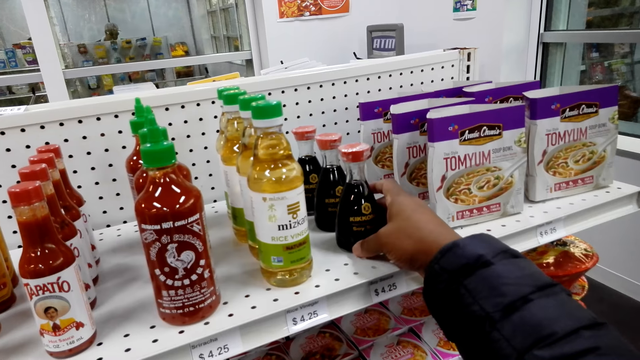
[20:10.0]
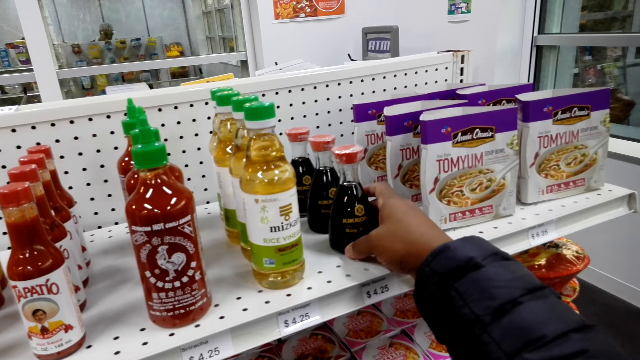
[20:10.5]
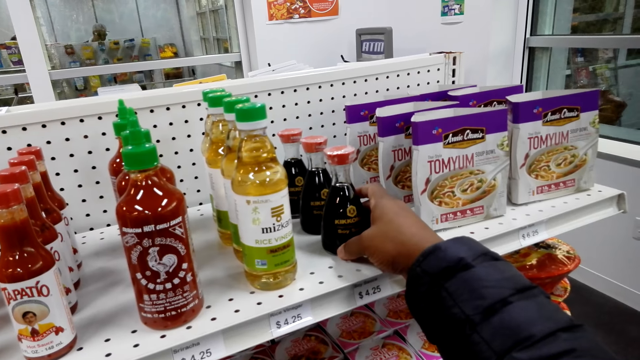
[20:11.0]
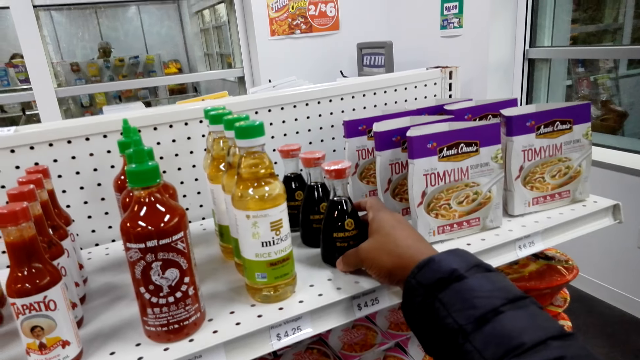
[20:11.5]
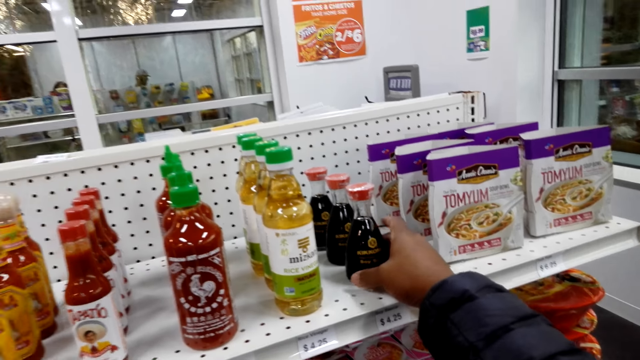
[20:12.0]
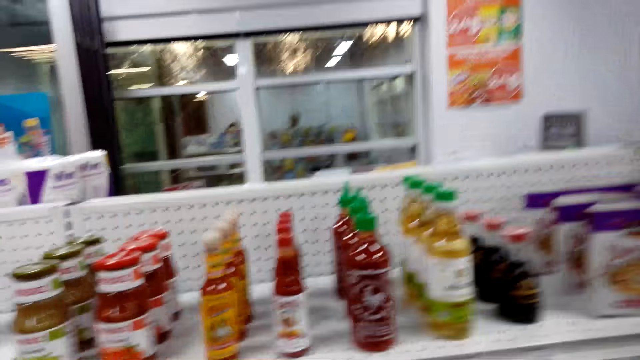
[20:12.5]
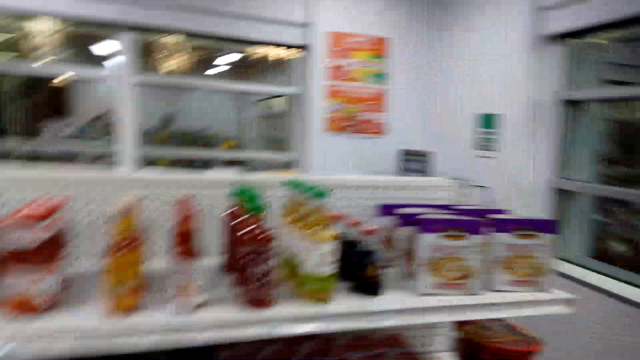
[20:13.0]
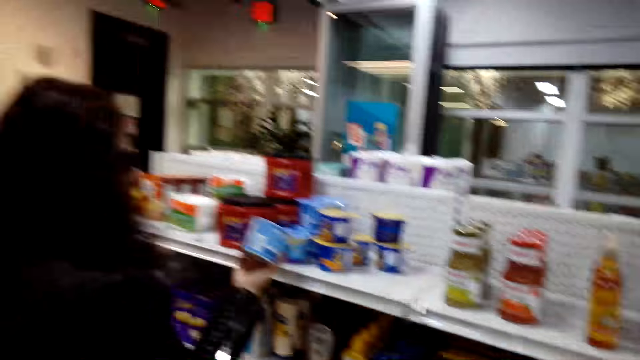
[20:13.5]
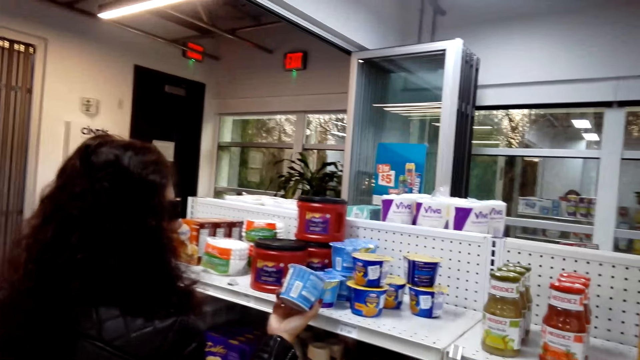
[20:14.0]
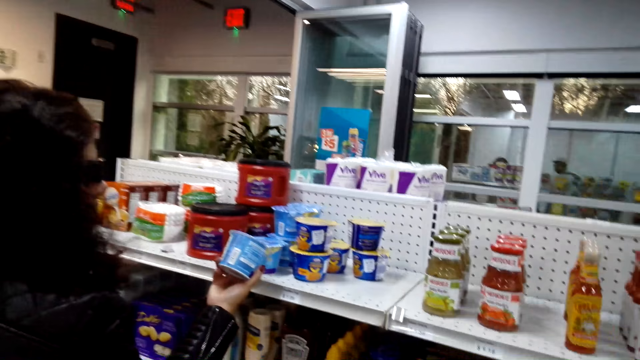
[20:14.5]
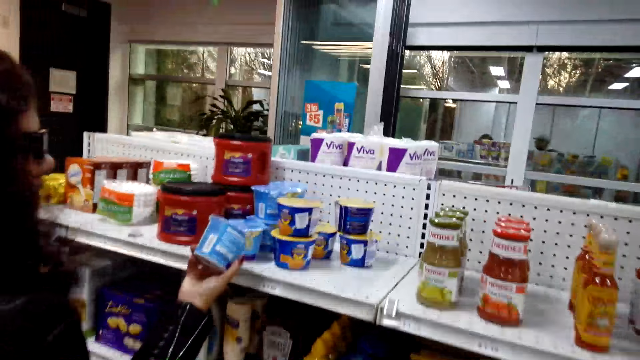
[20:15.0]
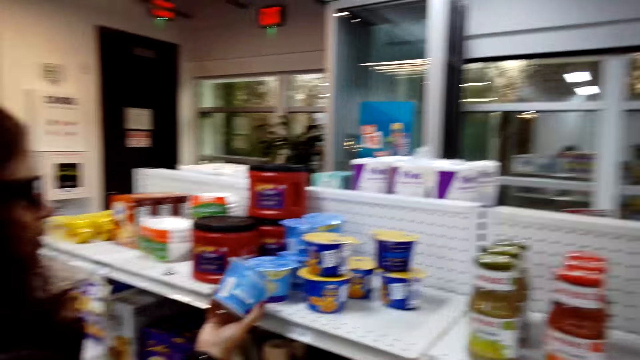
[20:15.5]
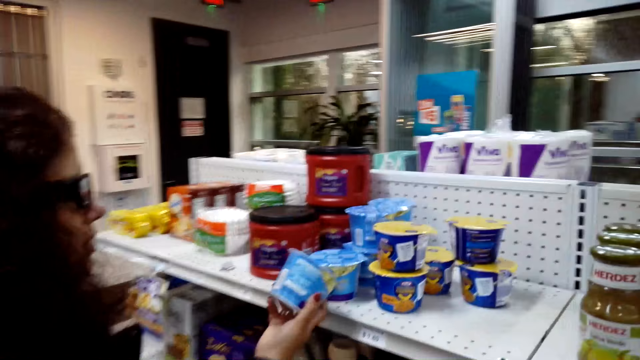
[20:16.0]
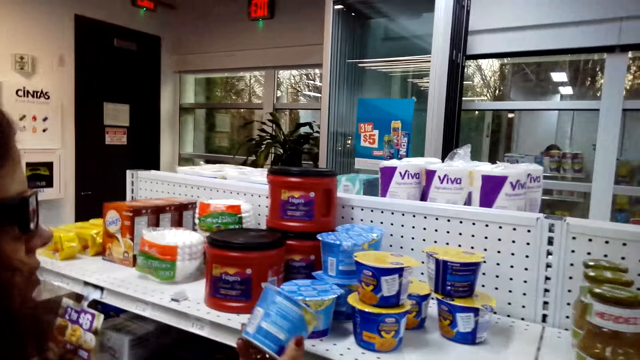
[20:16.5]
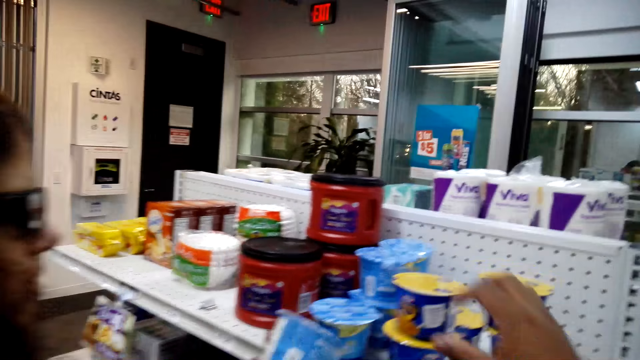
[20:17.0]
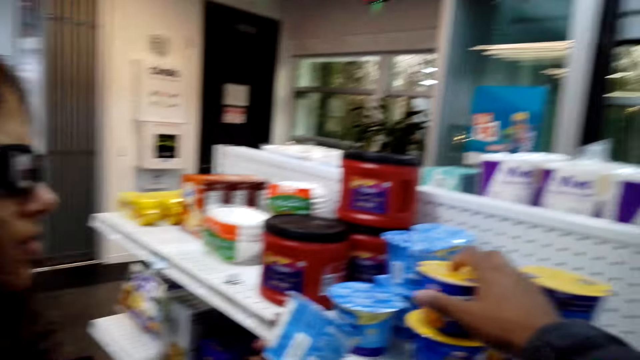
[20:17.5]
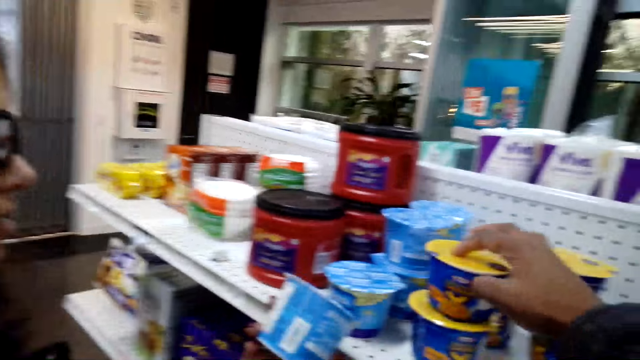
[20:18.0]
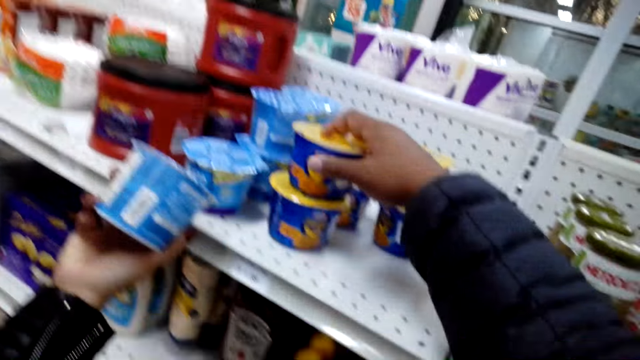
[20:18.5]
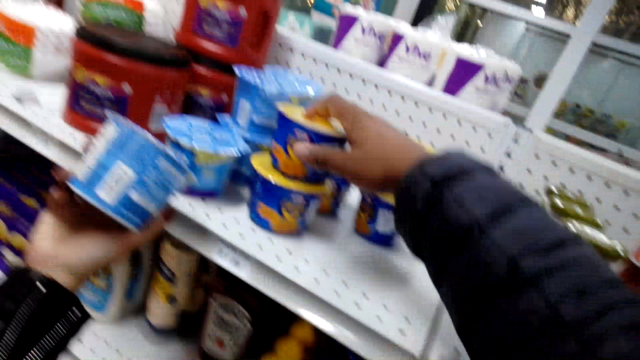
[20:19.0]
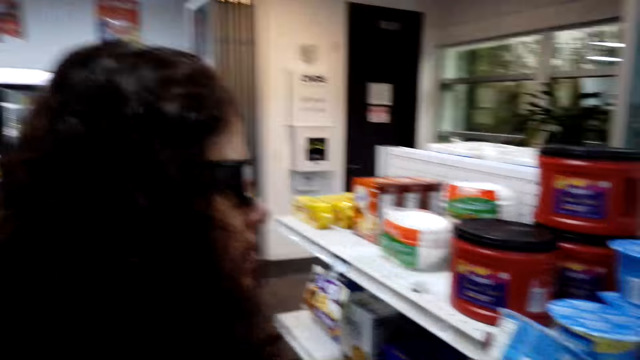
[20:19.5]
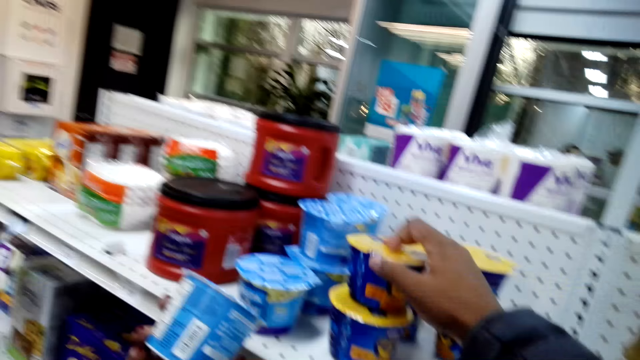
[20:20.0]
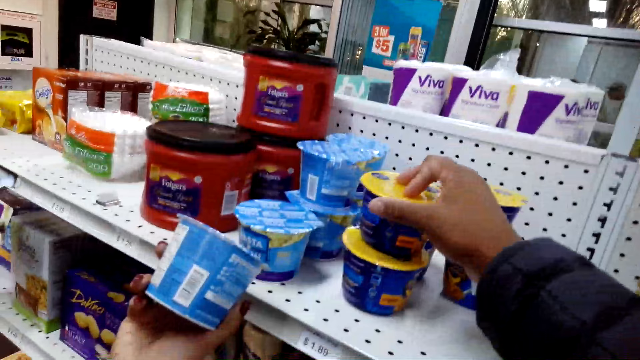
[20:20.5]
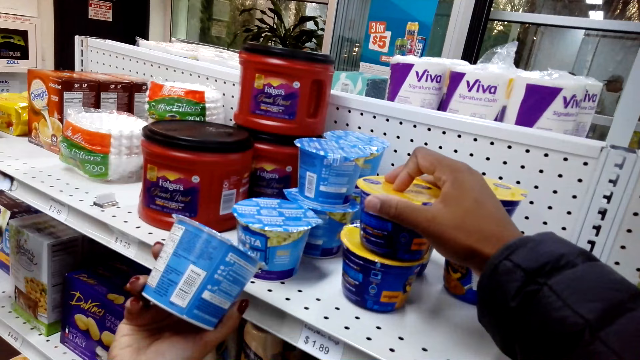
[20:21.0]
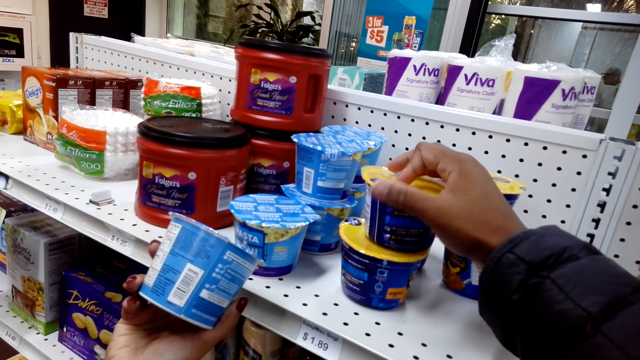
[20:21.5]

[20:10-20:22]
The camera wearer looks at the bottle. They move towards a woman. They turn the plastic tin on the food display.

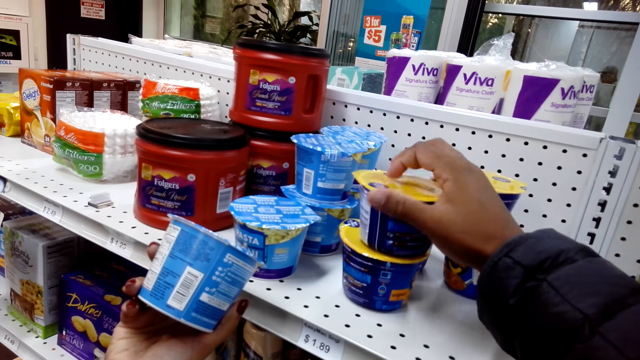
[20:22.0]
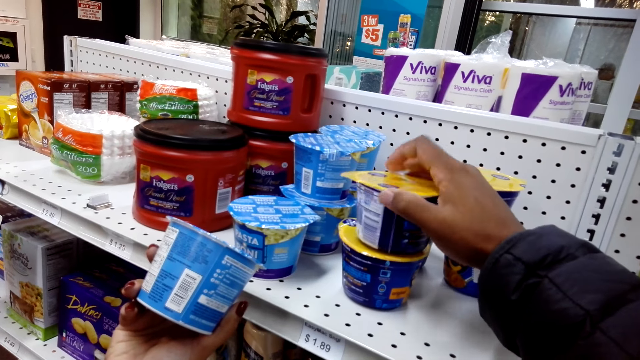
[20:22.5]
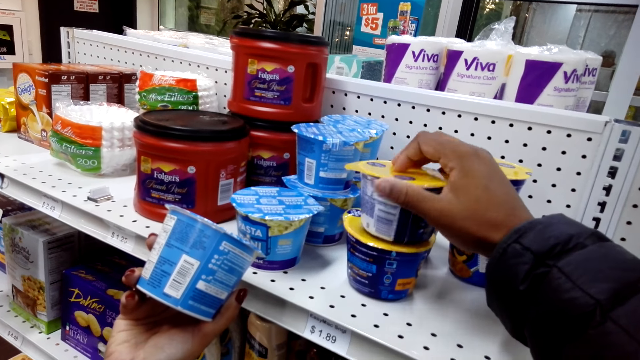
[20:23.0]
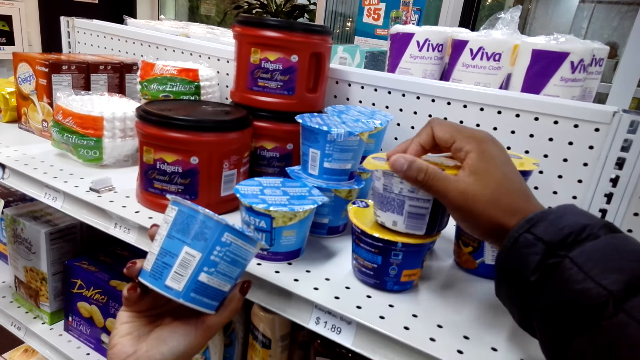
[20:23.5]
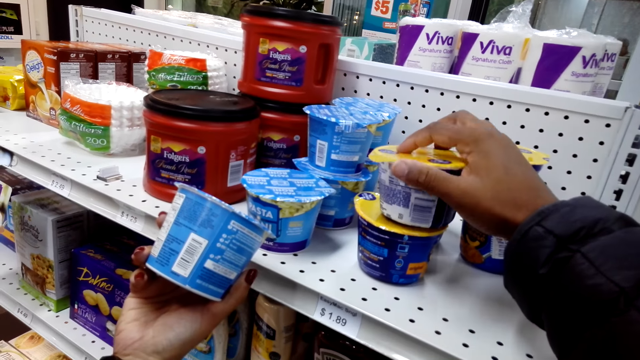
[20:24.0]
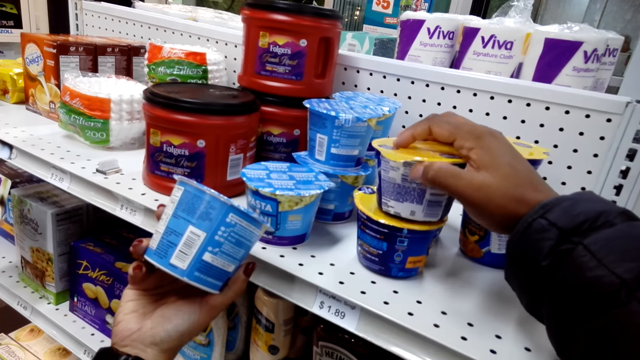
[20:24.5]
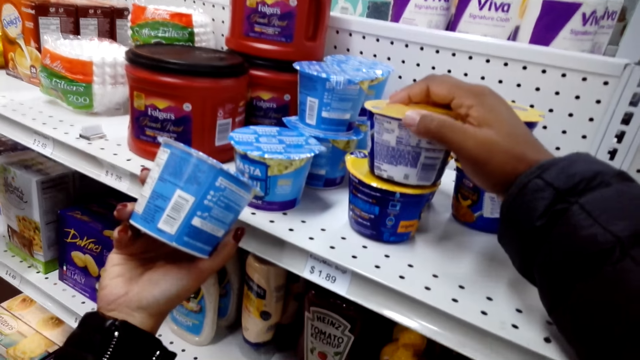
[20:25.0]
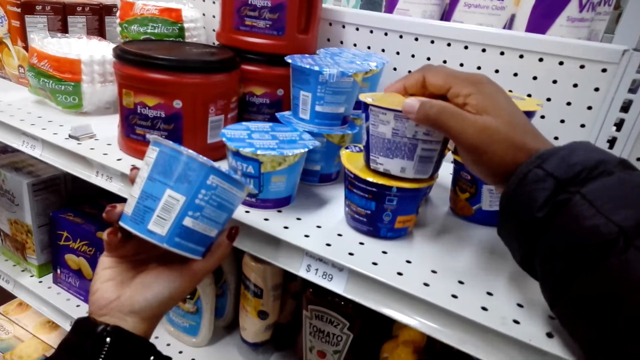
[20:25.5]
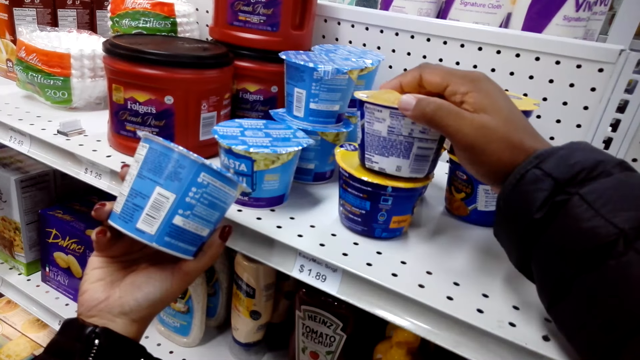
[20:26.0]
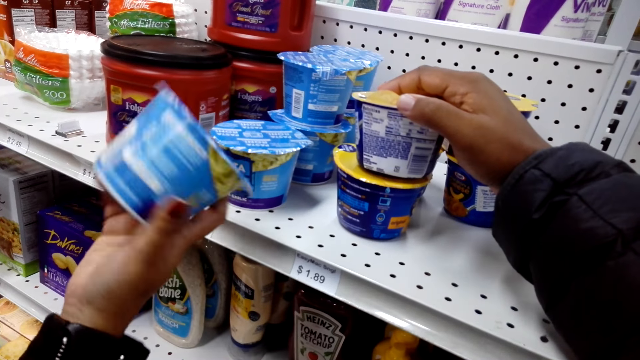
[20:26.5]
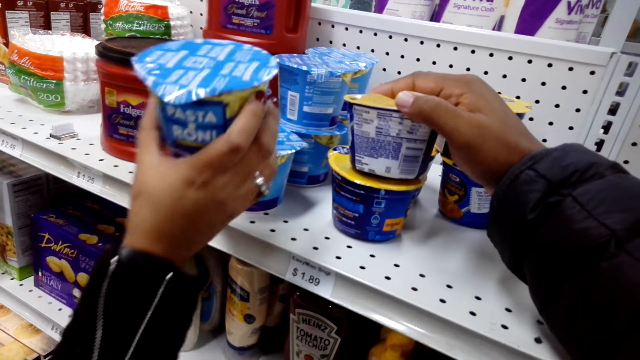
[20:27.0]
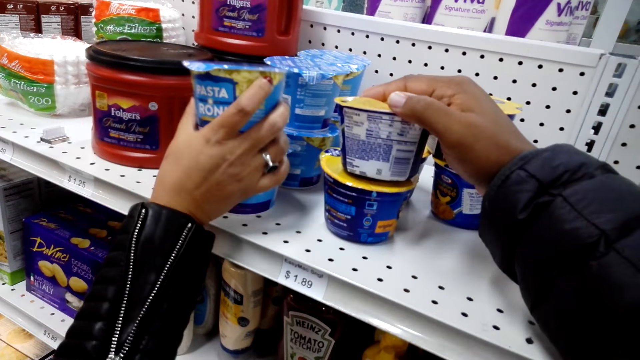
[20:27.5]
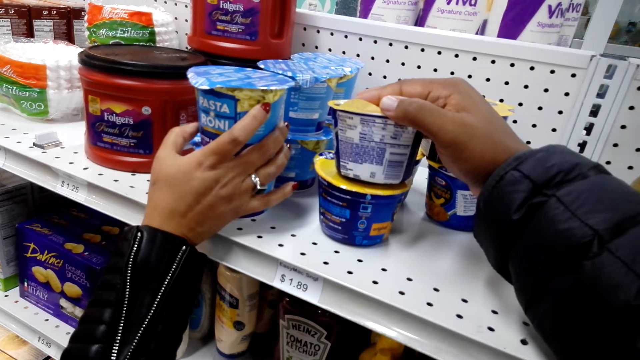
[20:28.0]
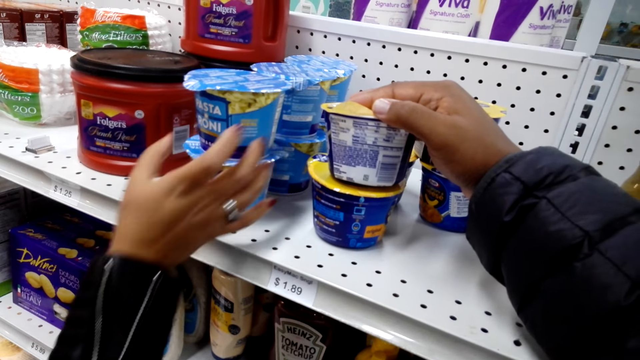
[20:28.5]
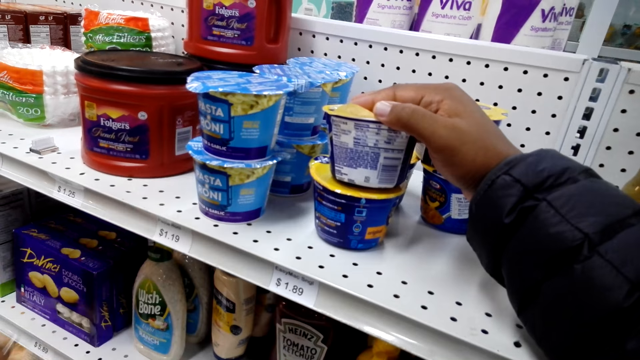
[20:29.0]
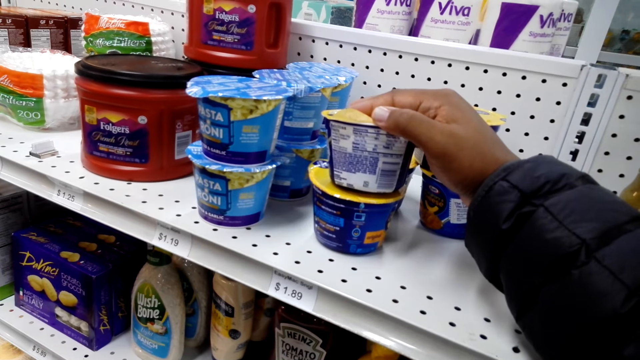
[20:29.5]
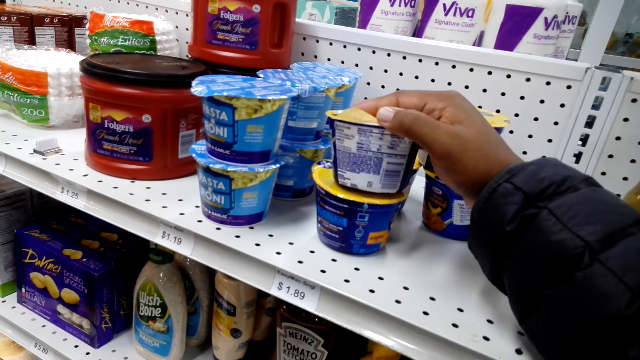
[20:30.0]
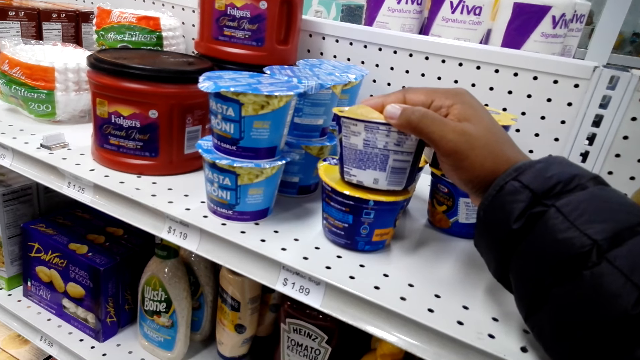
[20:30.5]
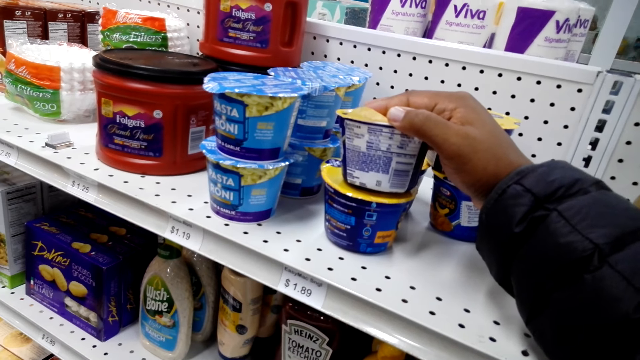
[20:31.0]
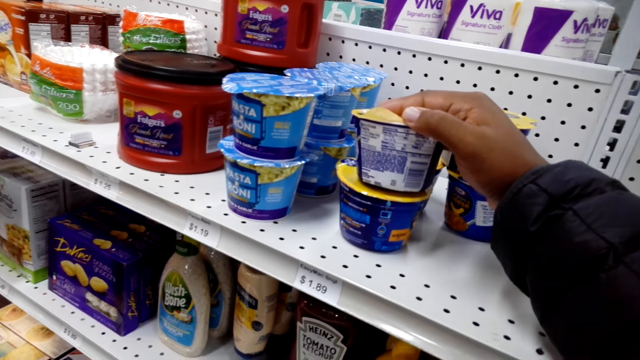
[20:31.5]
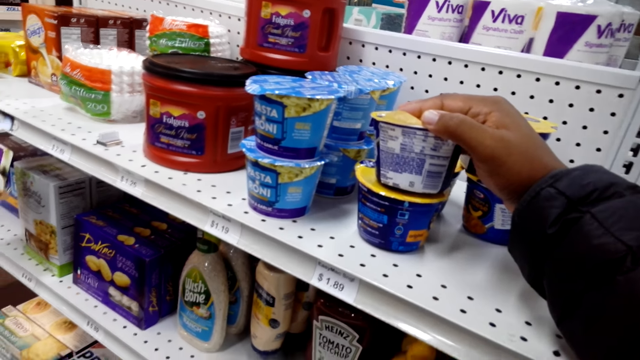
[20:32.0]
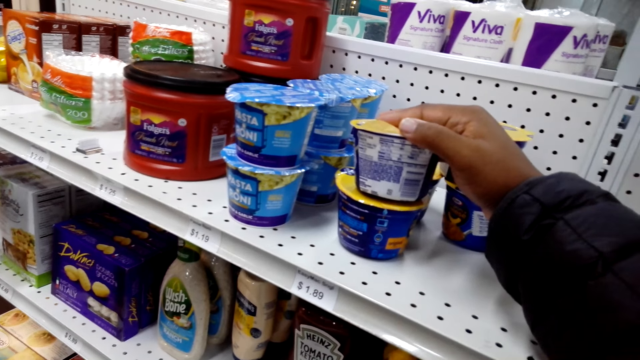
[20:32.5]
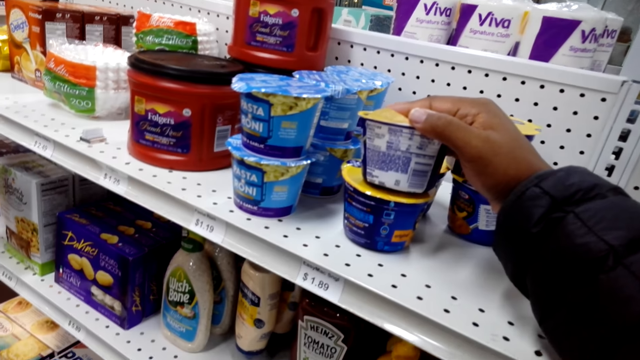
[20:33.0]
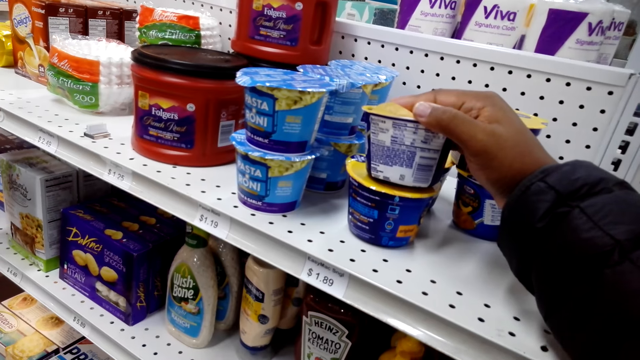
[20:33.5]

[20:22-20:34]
The camera wearer reads the pasta tin. A person puts the plastic tin on the food display. The camera wearer converses with the person.
